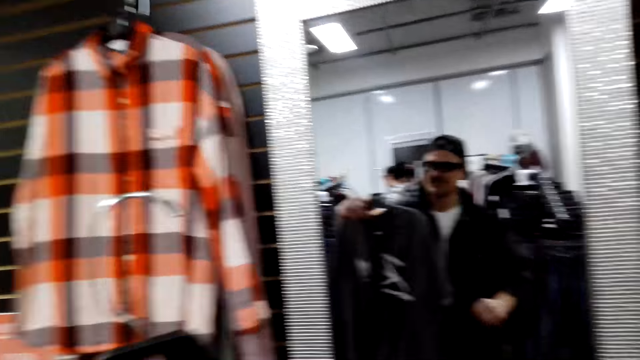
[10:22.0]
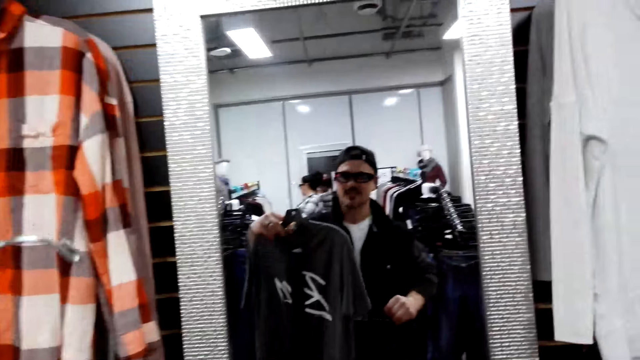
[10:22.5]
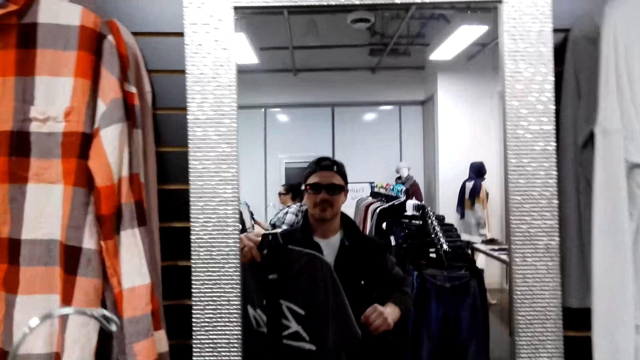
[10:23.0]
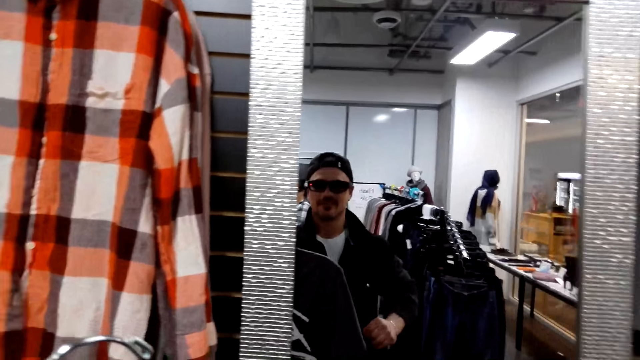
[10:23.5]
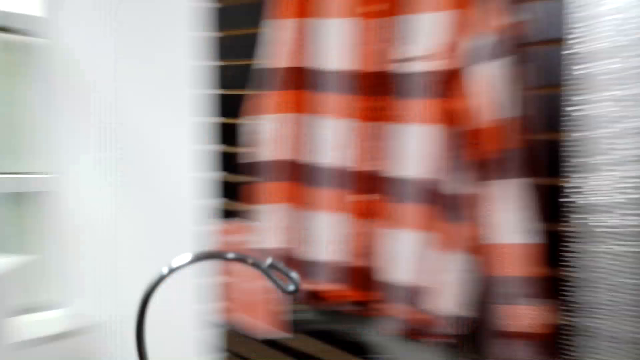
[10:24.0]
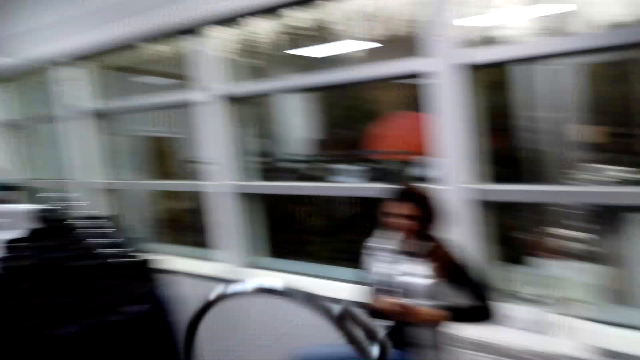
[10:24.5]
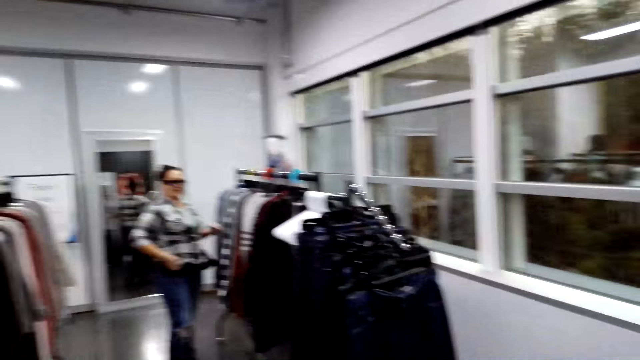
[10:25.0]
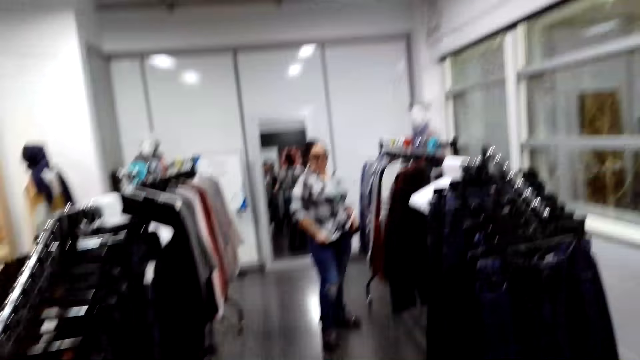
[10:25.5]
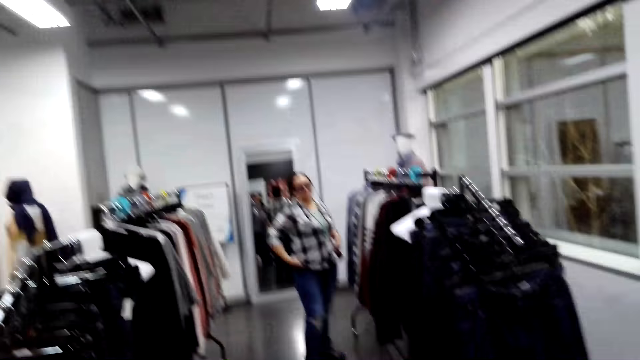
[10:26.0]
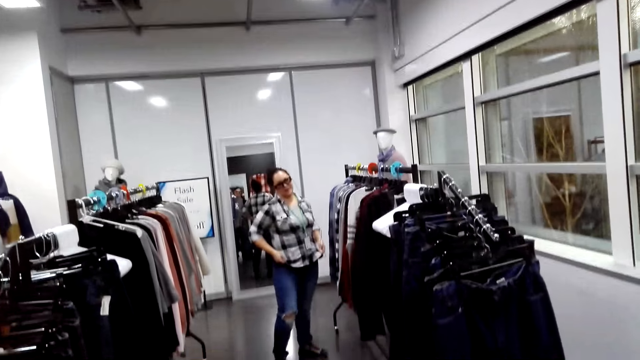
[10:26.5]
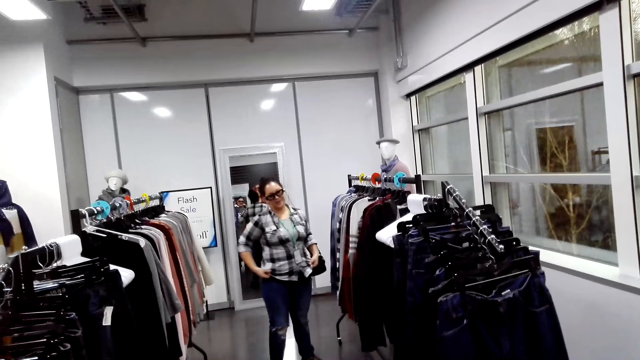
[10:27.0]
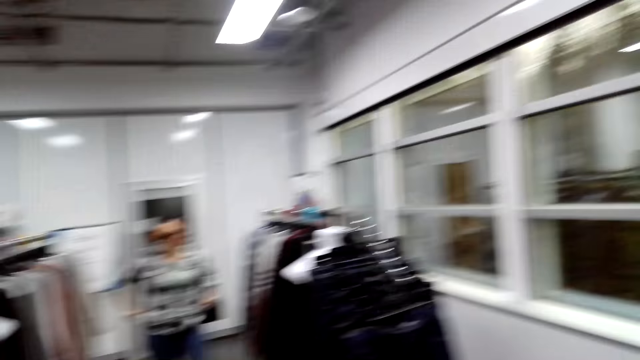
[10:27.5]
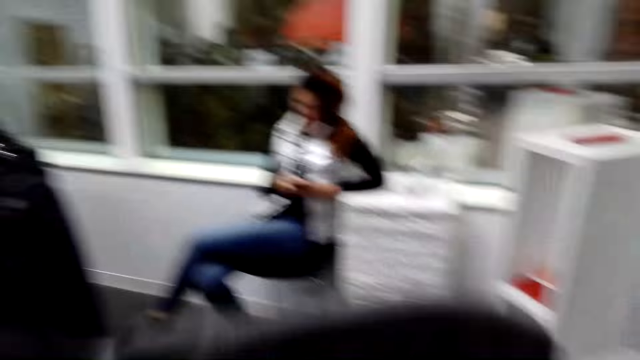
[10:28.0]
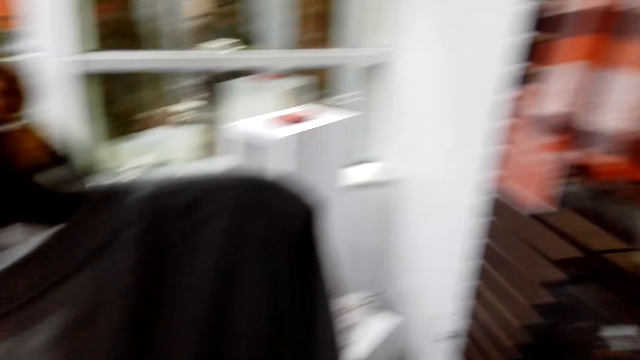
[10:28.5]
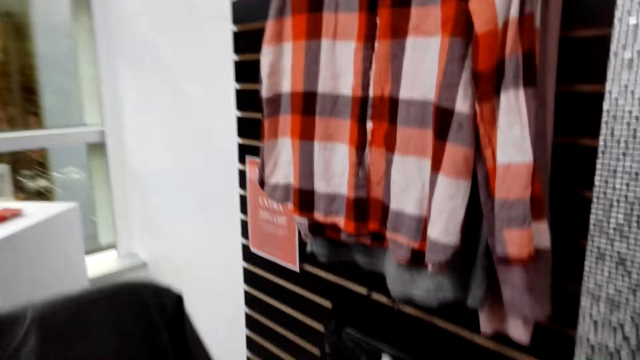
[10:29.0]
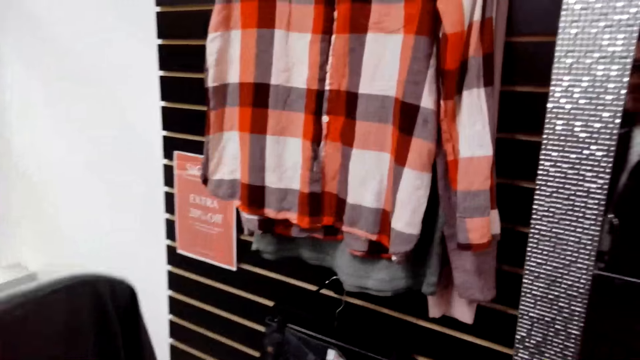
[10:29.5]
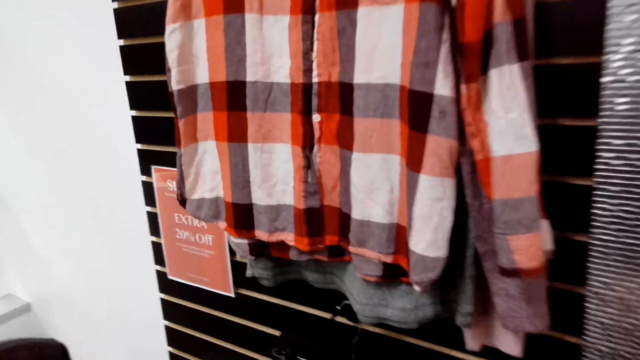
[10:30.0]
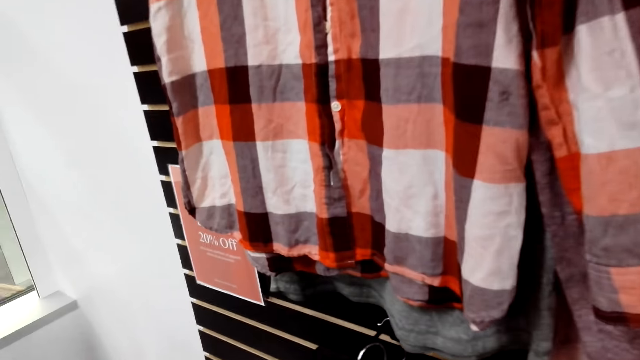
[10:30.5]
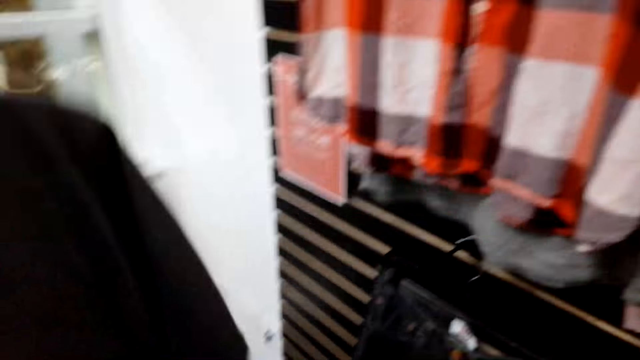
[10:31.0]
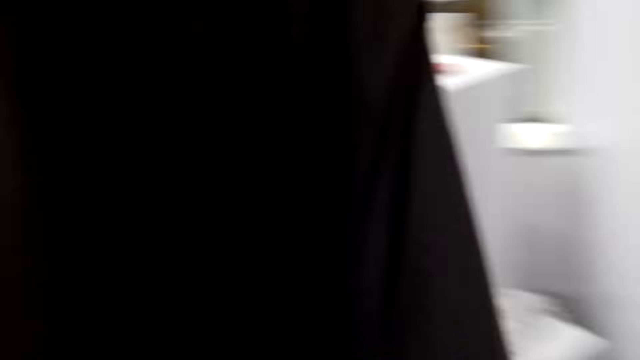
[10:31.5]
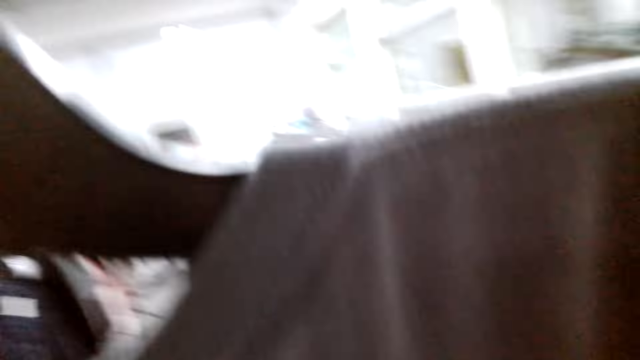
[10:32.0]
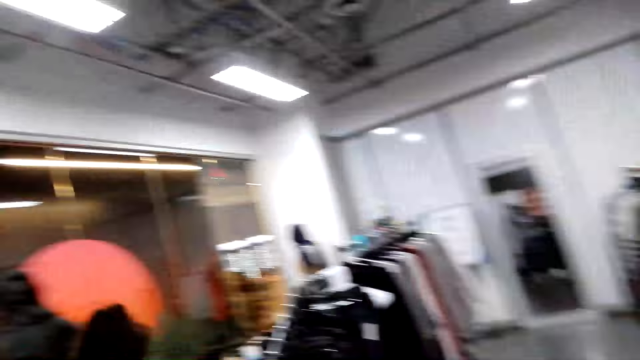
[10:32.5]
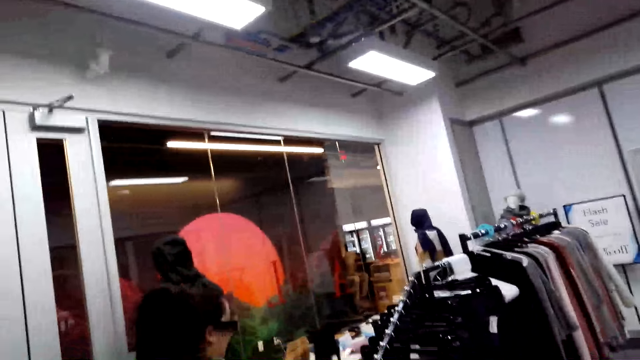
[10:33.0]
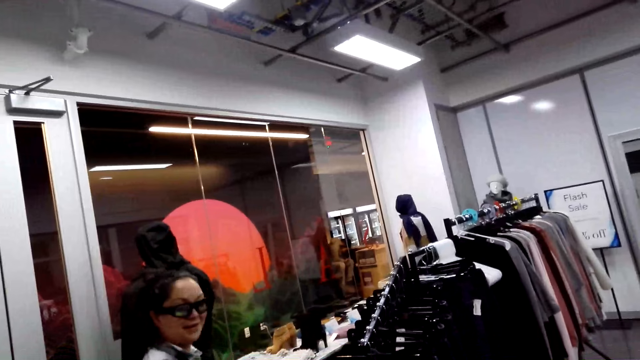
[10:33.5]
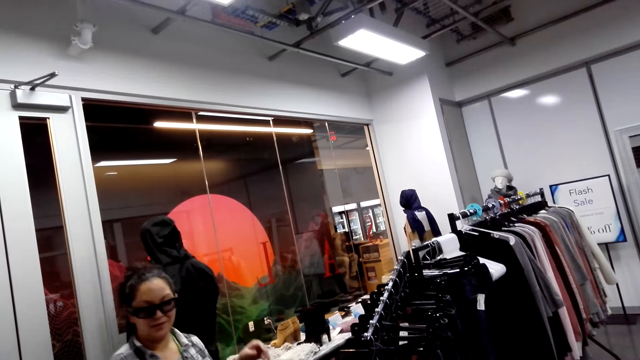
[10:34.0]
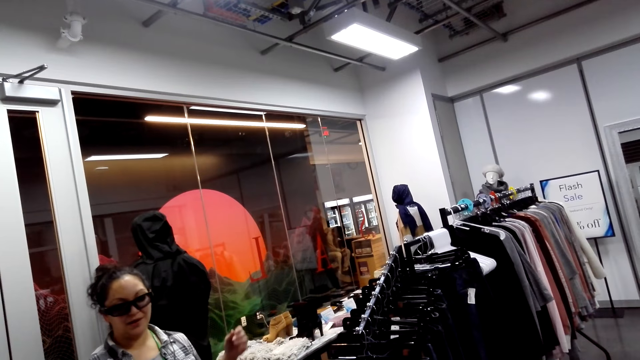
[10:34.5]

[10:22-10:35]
The camera wearer fits clothes on himself. They look in the mirror. They turn around. They hang back the trouser. They look on the t-shirt.

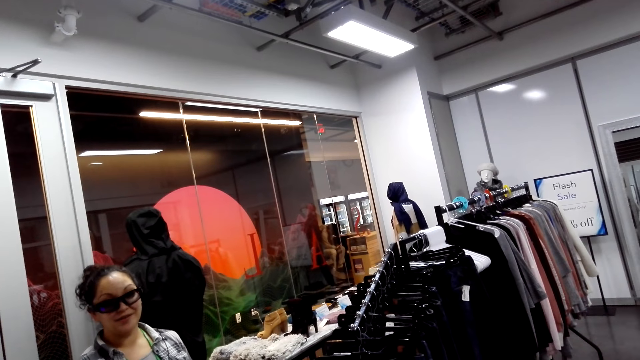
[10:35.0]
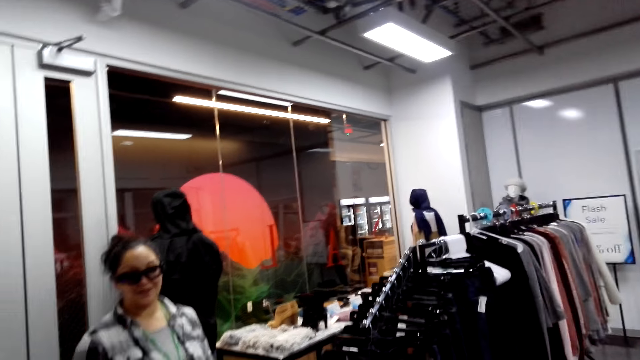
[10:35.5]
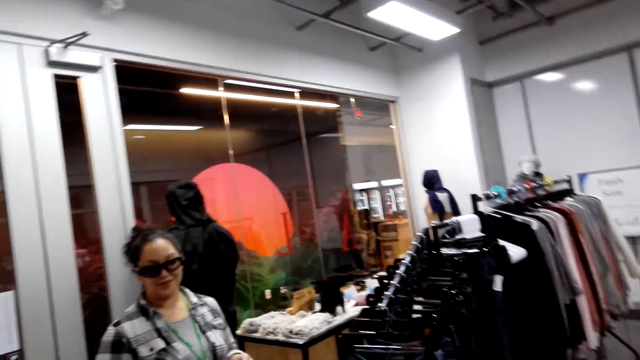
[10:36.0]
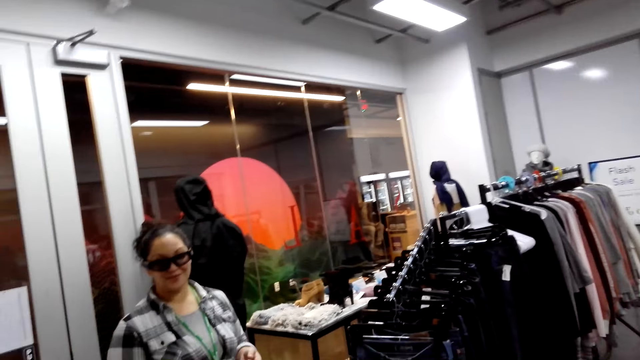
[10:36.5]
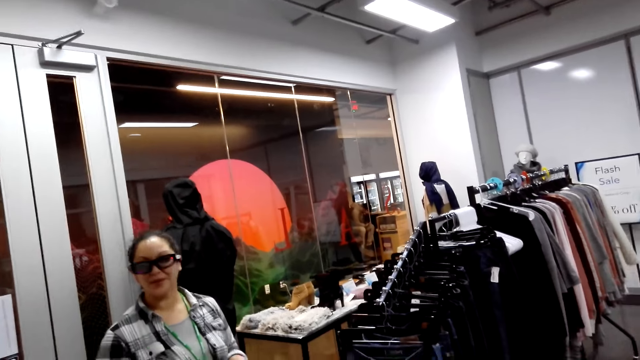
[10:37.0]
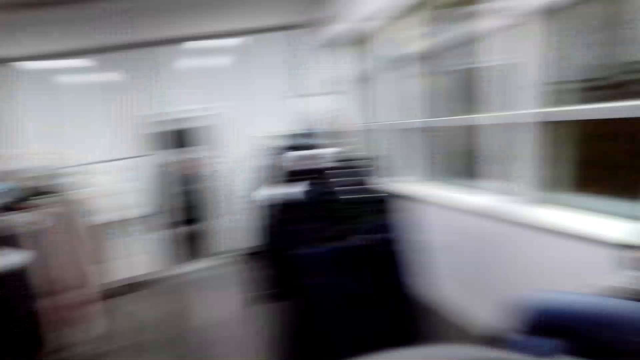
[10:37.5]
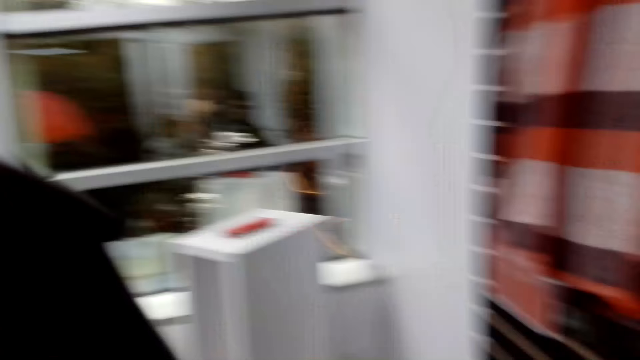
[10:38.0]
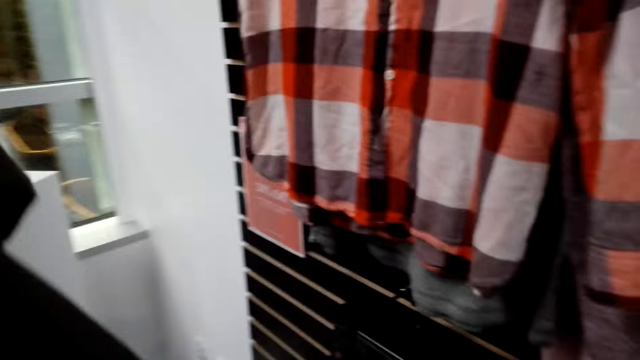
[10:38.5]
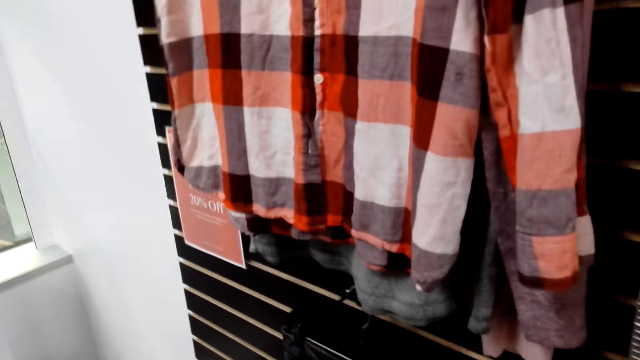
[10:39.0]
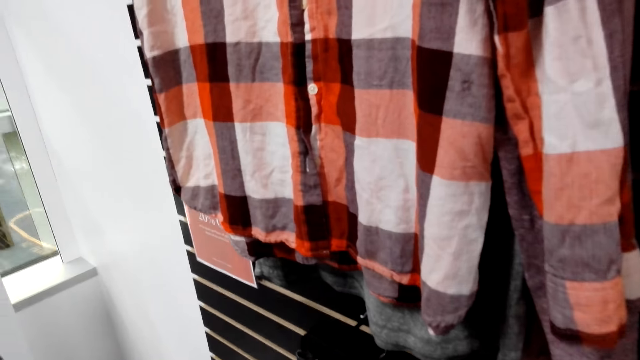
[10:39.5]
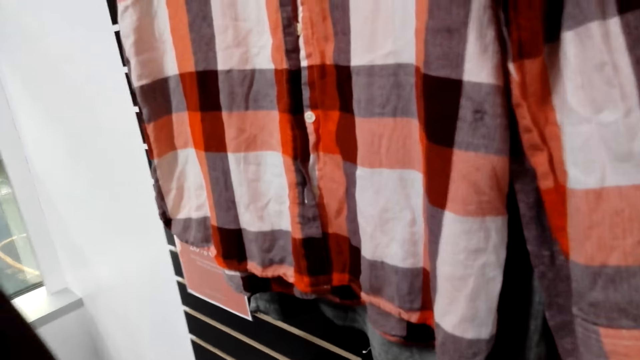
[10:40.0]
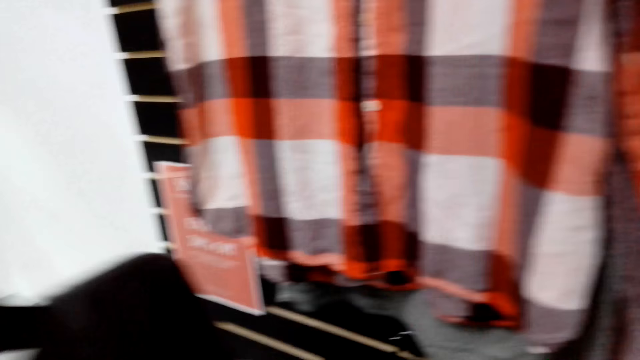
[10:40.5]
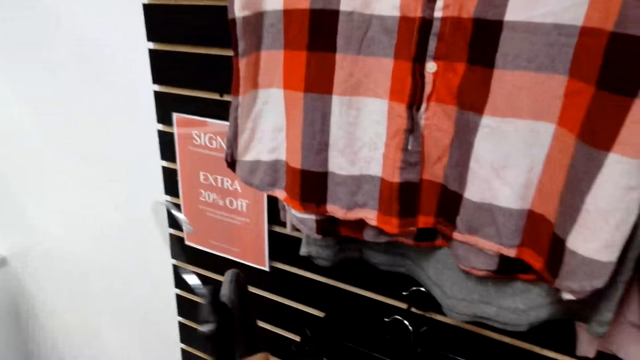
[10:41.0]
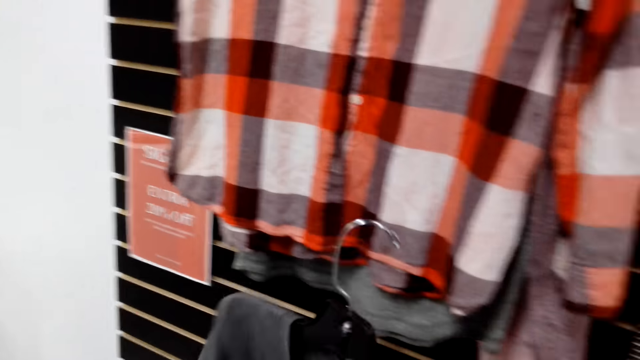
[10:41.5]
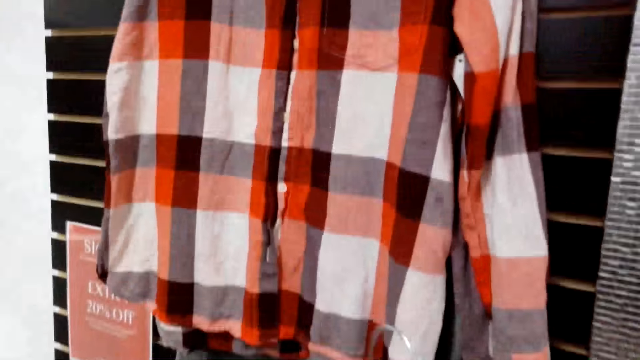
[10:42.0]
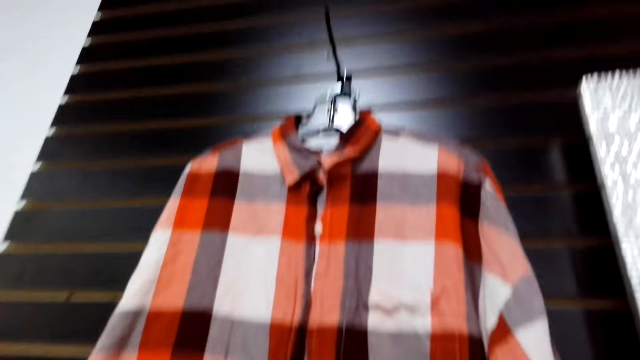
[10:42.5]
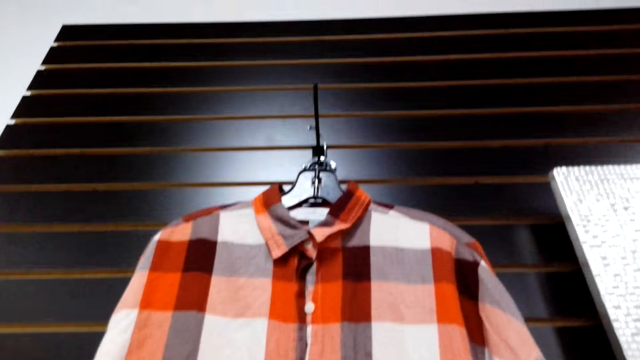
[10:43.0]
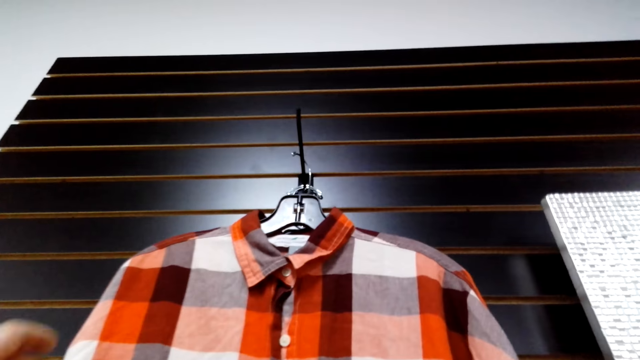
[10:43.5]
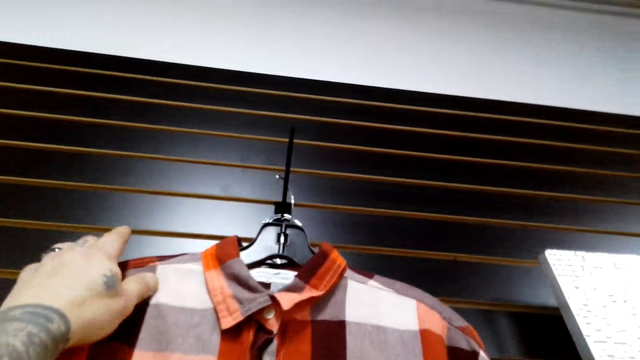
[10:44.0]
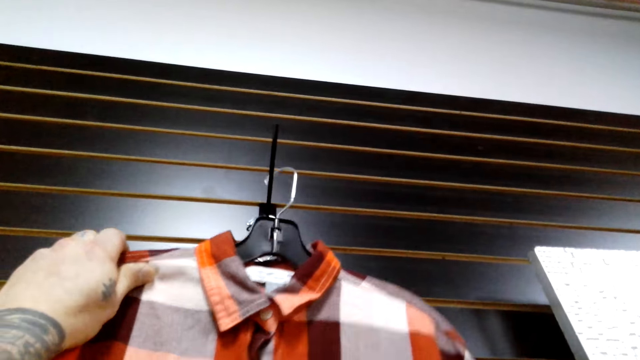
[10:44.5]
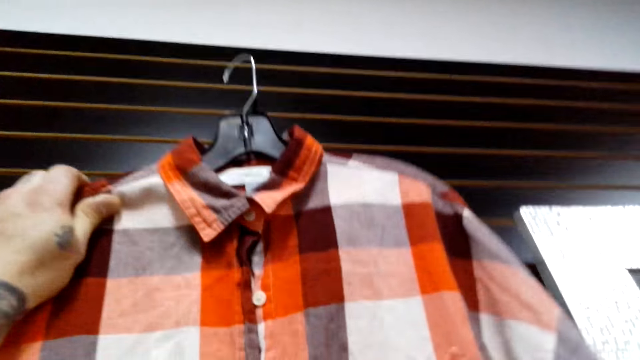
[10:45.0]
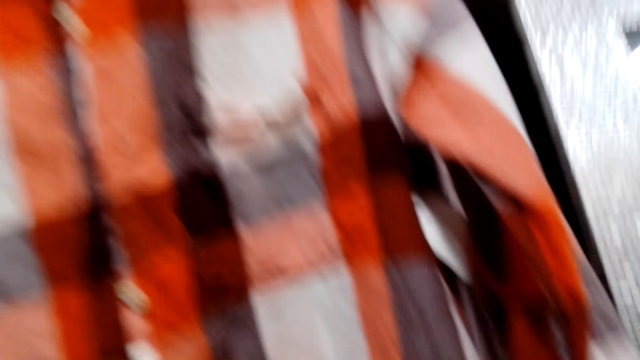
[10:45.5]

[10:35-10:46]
A woman talks to the camera wearer. The camera wearer turns around. They hang the t-shirt. They pick the shirt from the rack.
